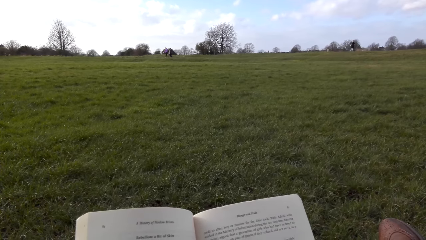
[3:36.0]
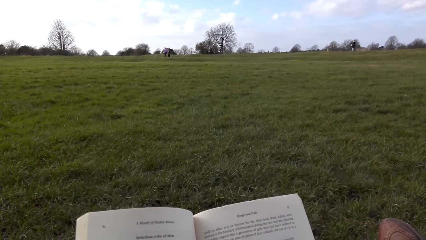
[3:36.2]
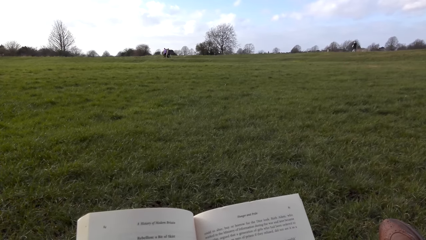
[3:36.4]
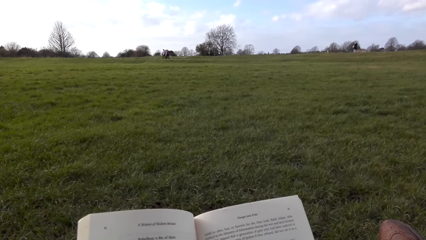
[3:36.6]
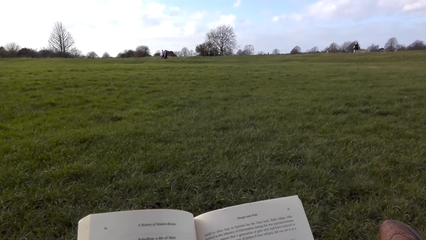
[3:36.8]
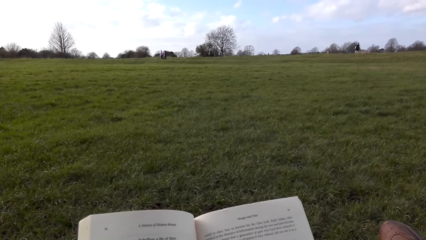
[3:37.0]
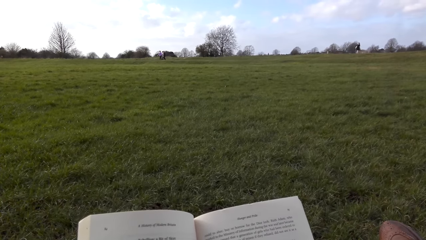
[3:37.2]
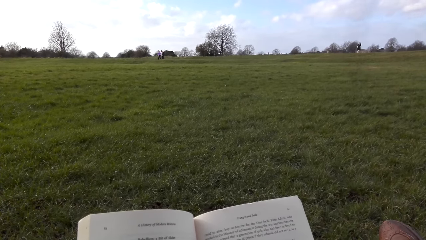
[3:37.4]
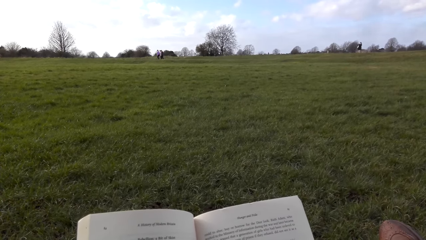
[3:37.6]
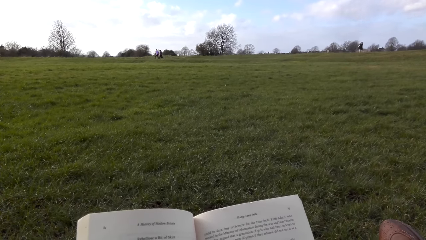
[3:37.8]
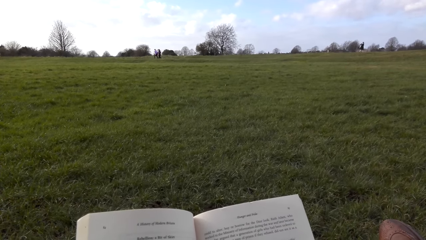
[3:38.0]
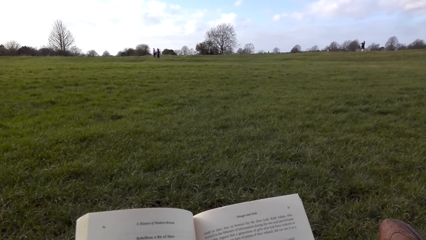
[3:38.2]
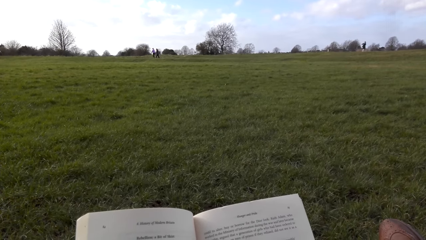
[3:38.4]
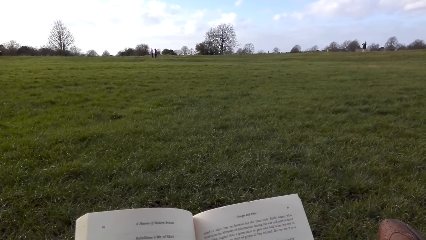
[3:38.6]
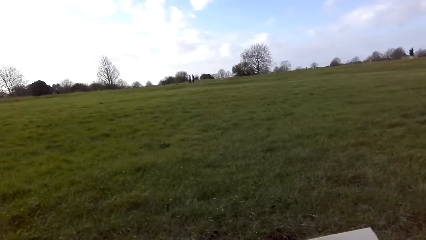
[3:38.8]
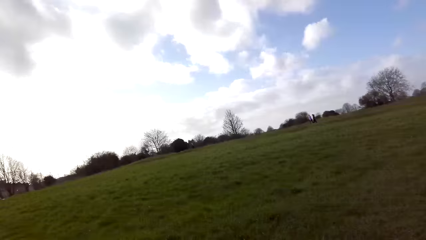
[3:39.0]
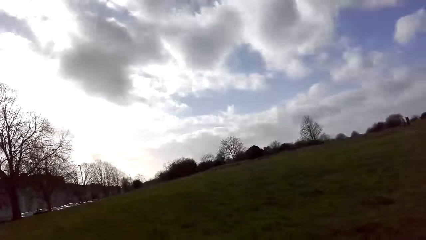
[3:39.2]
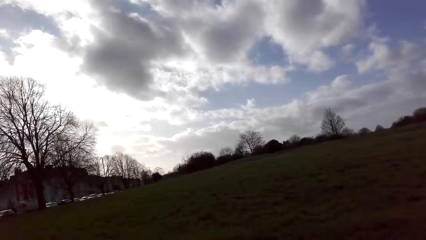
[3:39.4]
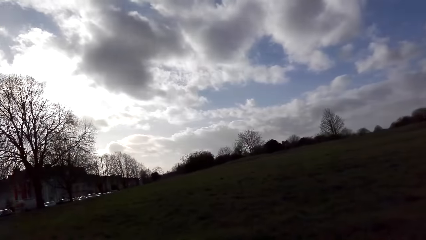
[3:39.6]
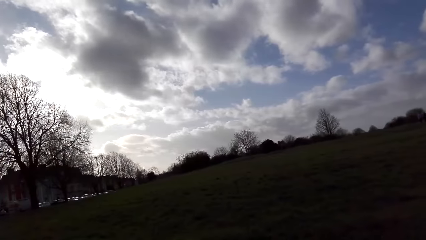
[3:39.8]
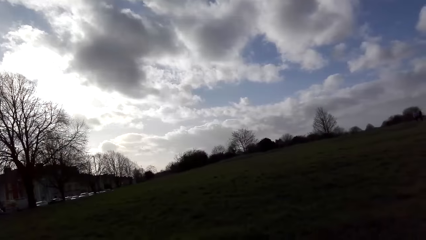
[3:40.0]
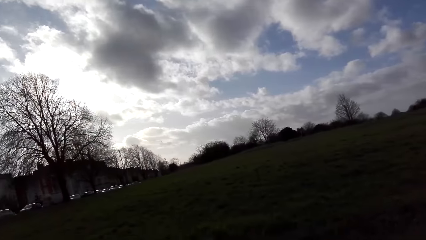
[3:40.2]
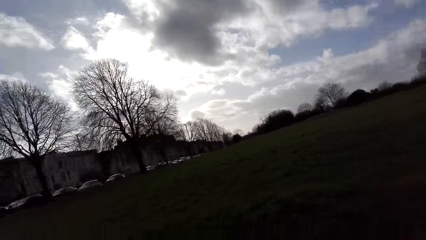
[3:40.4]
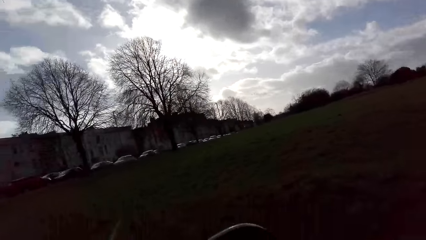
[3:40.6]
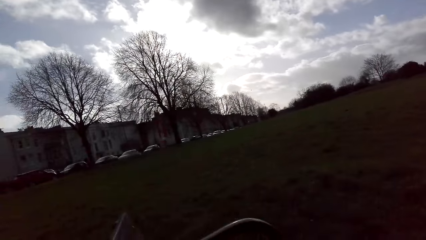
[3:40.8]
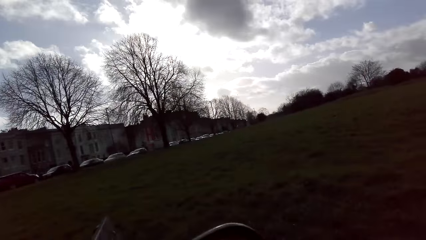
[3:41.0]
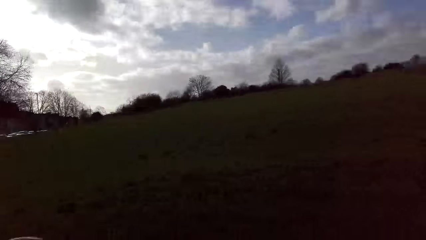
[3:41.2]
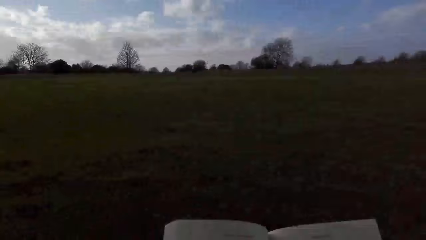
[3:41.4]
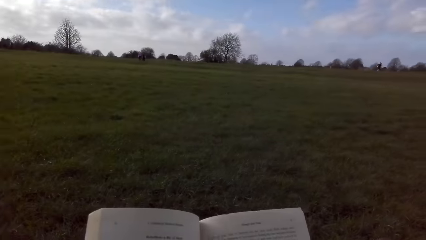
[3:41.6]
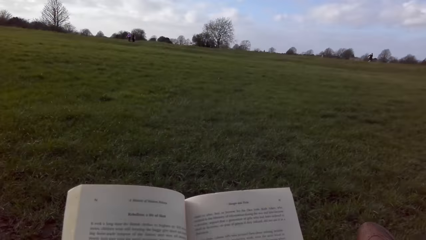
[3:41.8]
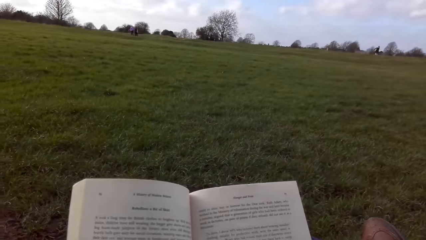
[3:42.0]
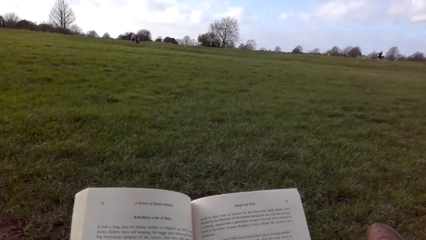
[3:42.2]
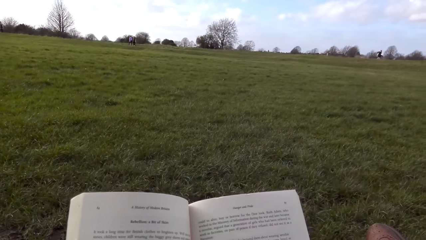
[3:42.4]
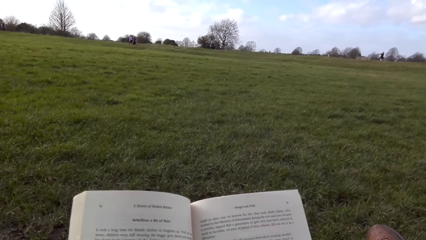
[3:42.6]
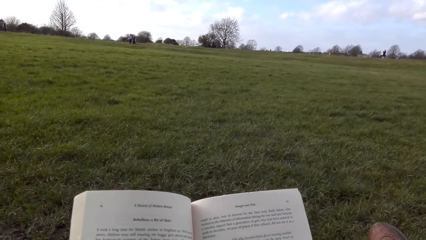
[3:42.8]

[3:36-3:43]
The camera wearer looks around.

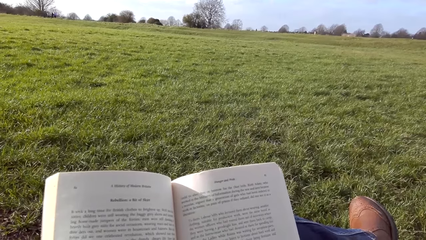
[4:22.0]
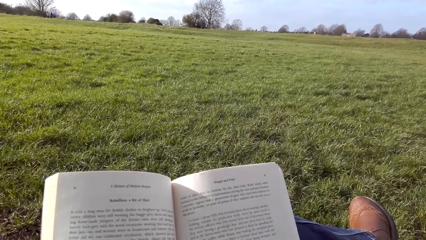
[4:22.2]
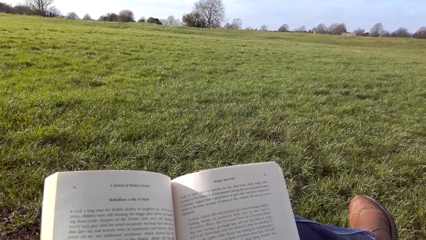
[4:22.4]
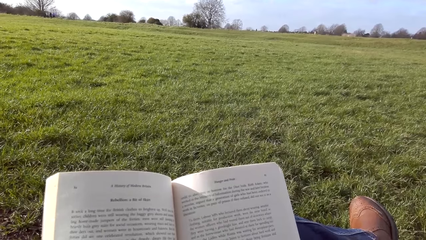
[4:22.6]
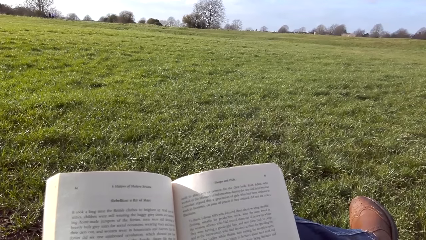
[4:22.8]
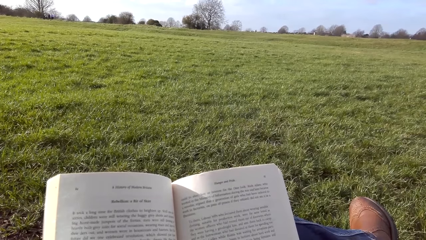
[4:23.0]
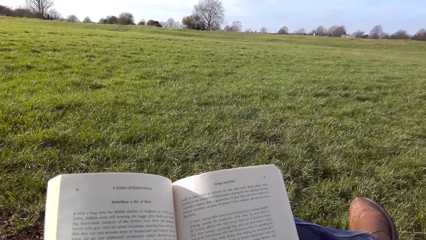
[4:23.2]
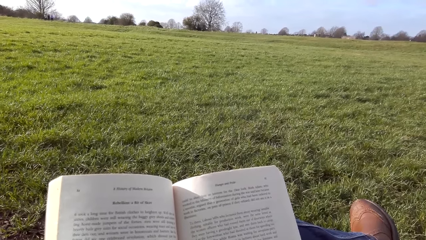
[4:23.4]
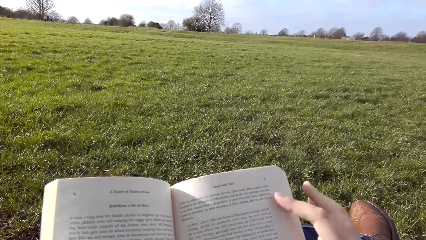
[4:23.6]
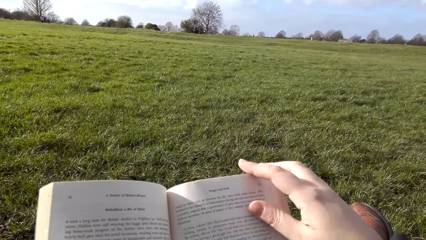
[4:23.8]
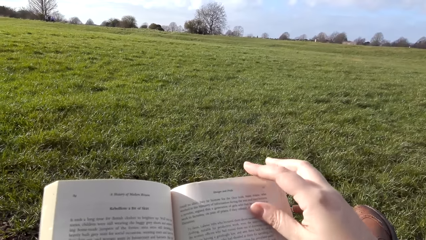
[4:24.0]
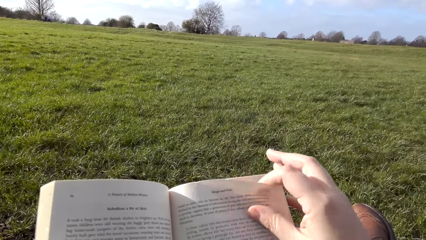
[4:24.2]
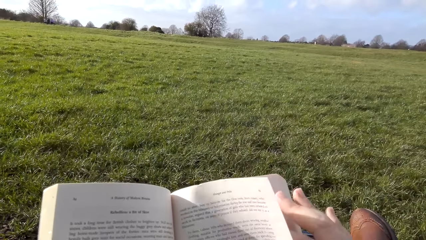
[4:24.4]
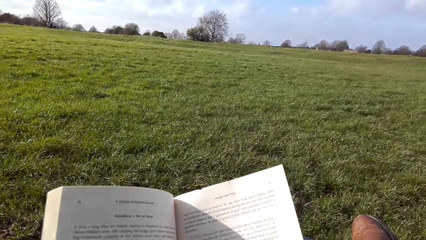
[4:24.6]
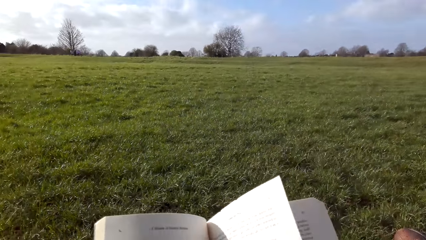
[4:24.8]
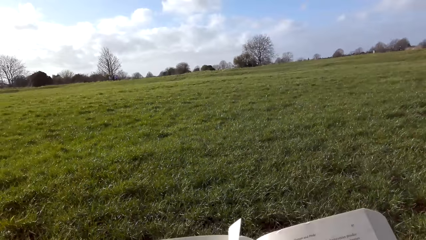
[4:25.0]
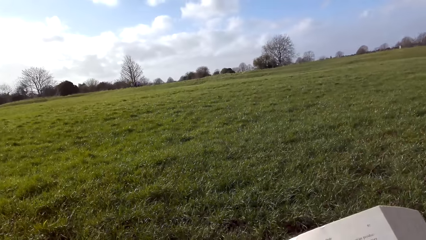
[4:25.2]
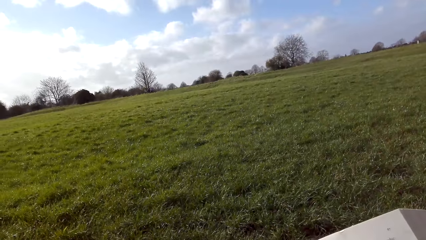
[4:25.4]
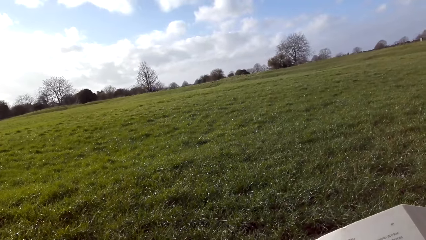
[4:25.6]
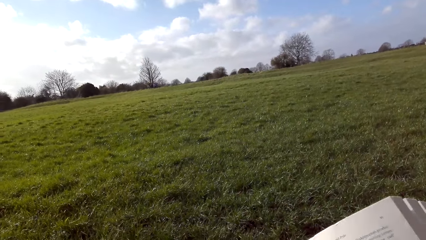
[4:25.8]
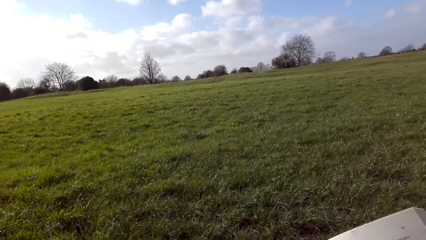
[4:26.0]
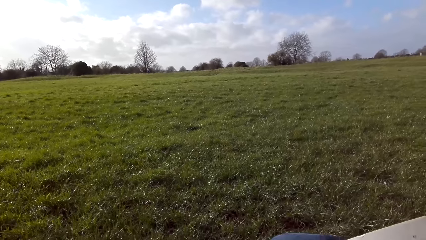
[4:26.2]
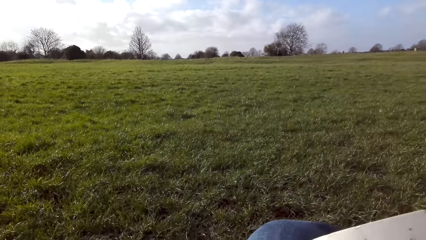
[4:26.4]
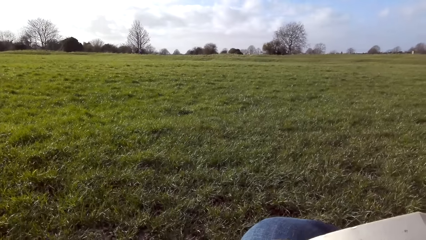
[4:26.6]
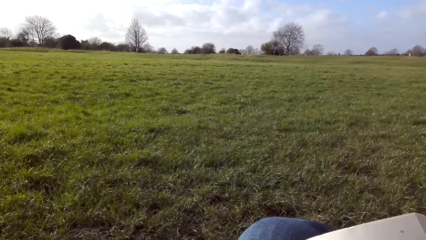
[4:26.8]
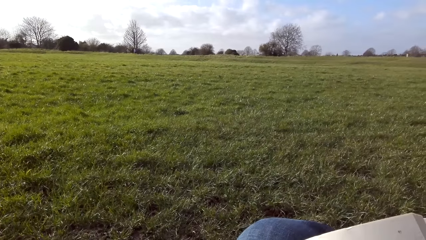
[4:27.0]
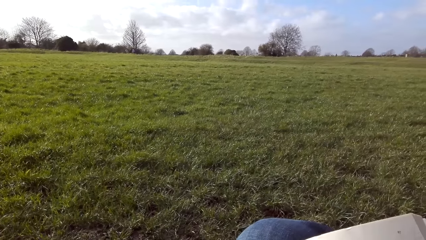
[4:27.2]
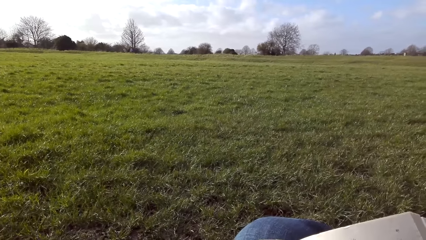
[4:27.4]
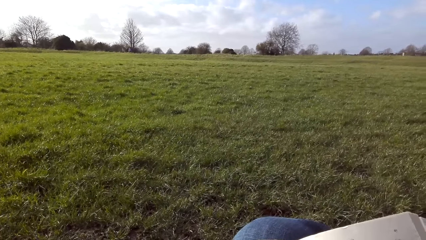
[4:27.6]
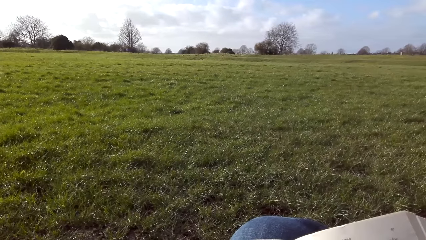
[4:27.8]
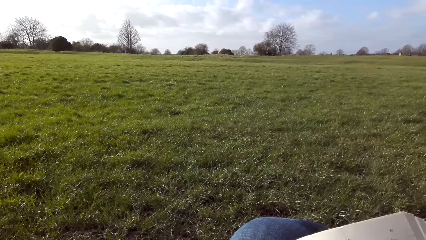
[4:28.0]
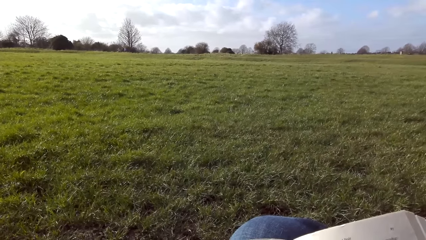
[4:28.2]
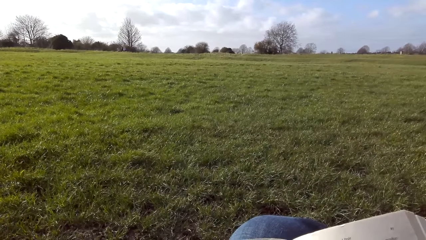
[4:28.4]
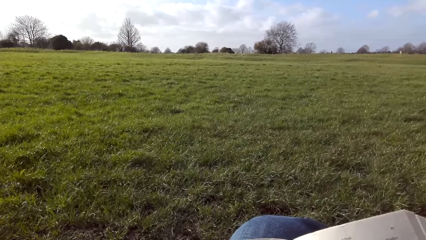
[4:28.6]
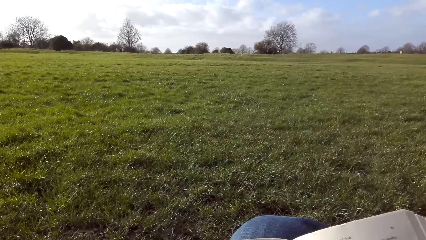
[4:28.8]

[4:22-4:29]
The camera wearer flips the book.

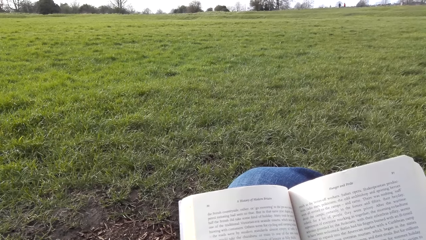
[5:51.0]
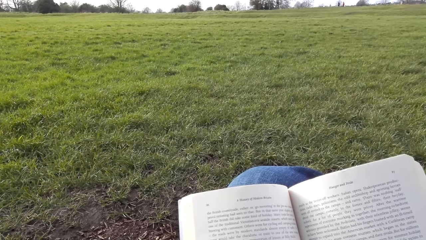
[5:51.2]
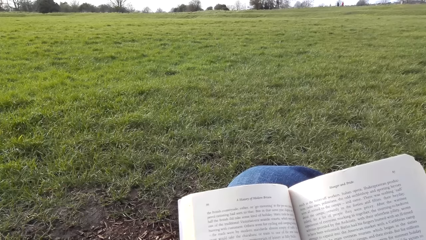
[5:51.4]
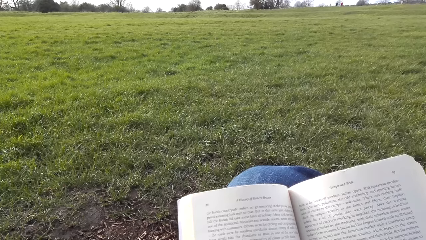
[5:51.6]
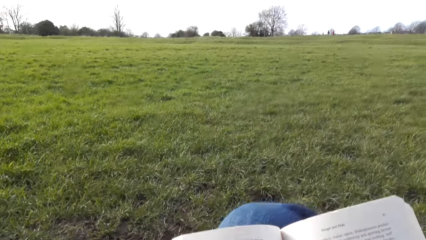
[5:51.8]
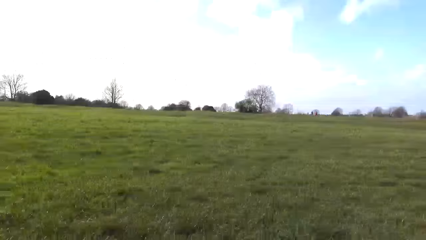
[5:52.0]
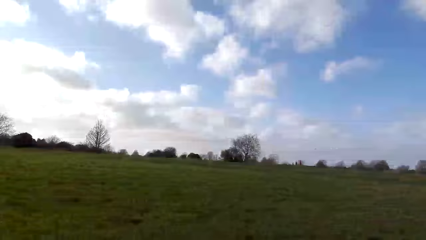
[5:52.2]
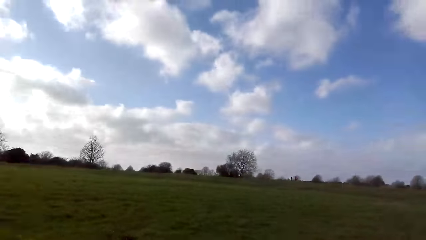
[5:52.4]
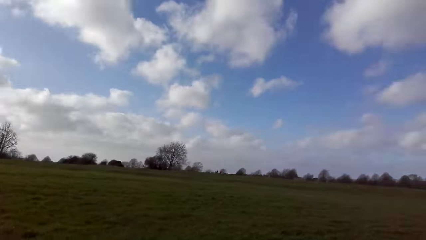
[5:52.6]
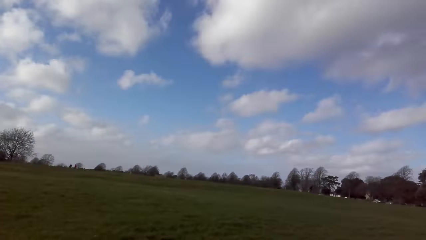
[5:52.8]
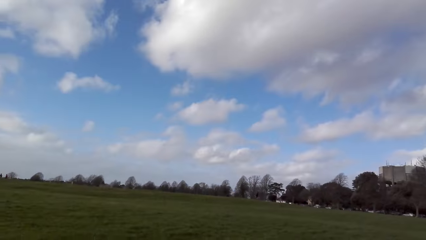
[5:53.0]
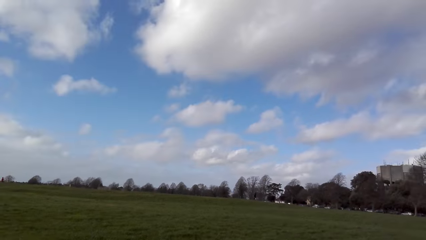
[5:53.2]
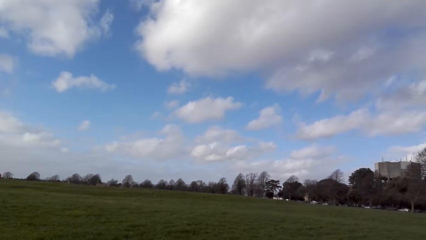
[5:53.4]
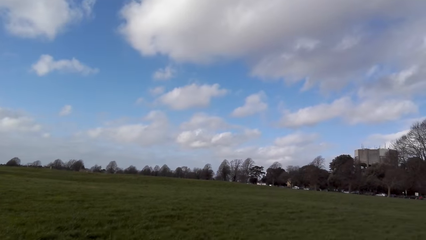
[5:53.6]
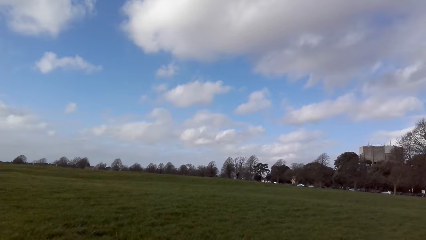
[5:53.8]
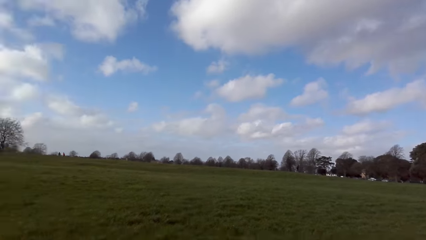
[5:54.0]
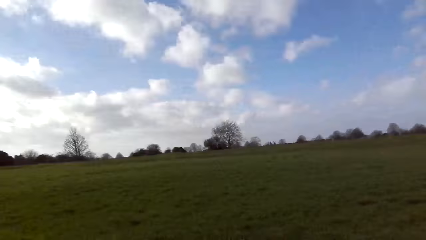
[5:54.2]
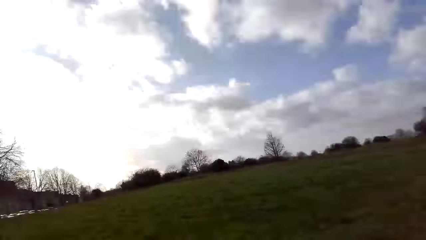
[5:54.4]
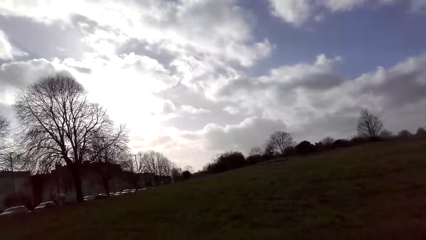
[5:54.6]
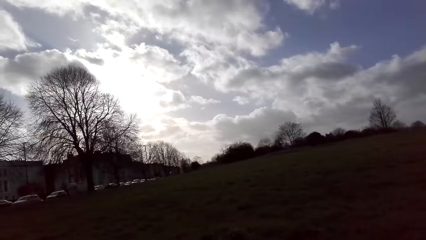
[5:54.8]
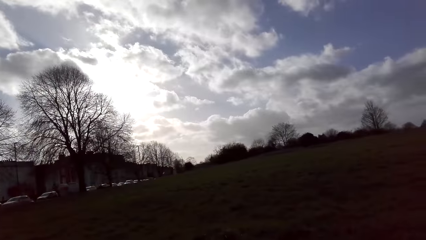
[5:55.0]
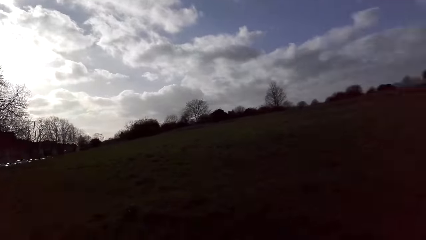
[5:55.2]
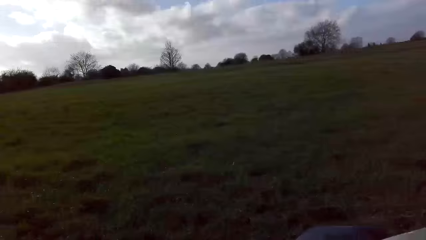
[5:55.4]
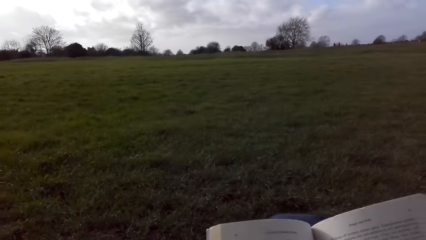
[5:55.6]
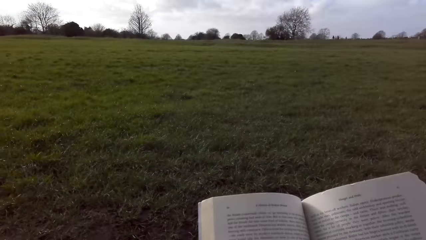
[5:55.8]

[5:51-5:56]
The camera wearer looks around.
